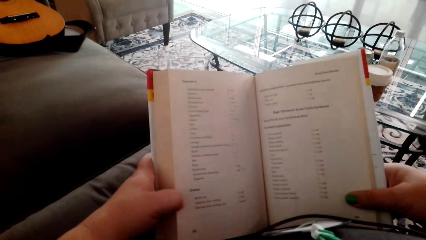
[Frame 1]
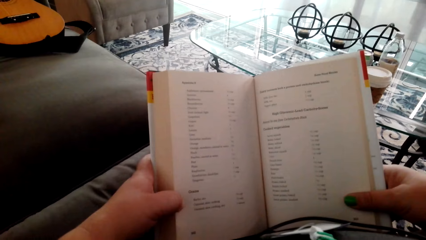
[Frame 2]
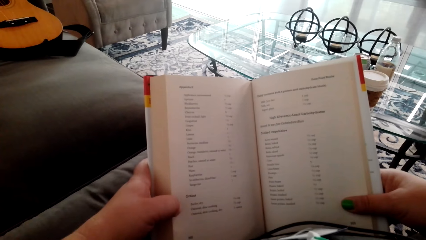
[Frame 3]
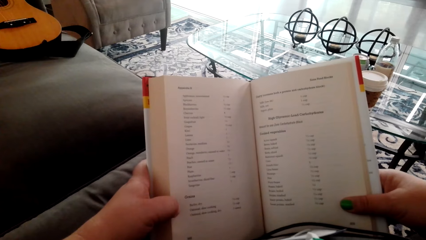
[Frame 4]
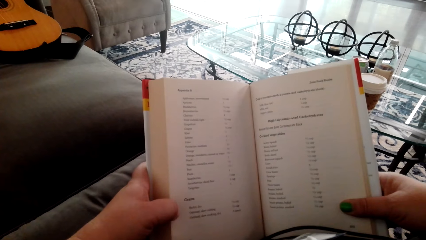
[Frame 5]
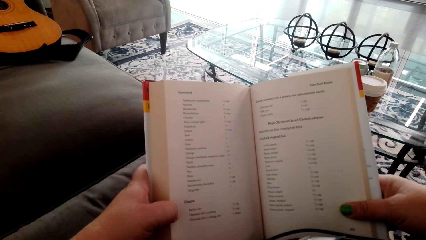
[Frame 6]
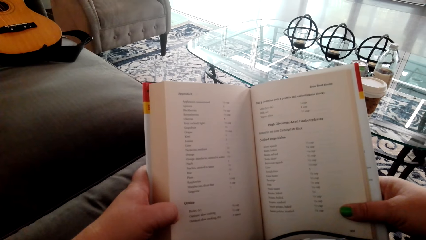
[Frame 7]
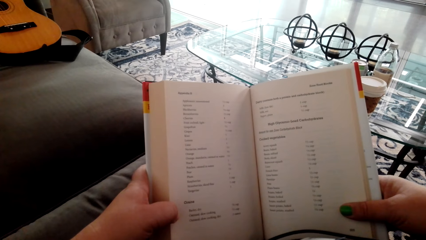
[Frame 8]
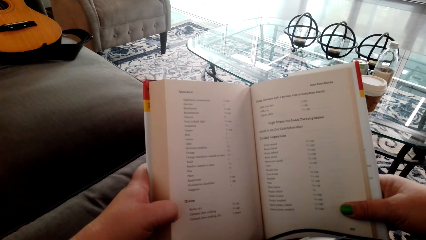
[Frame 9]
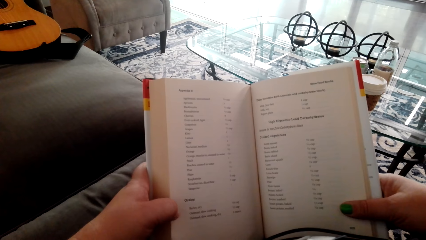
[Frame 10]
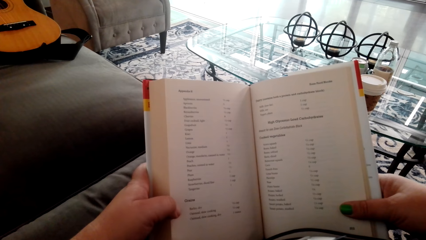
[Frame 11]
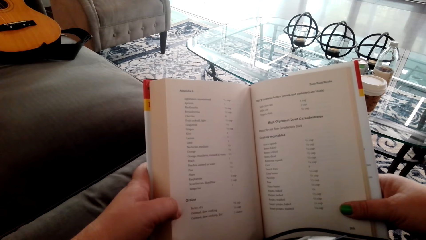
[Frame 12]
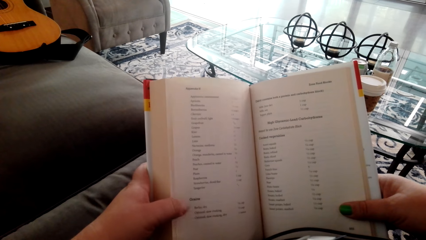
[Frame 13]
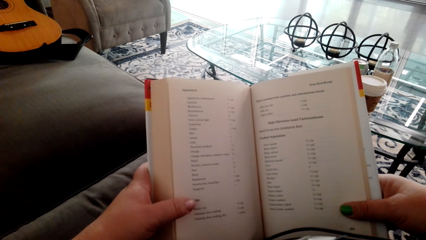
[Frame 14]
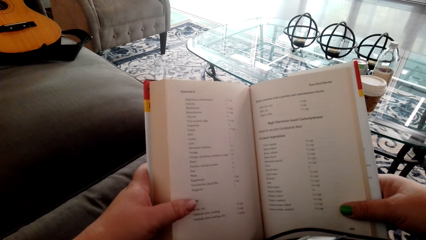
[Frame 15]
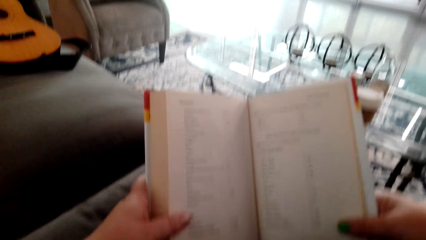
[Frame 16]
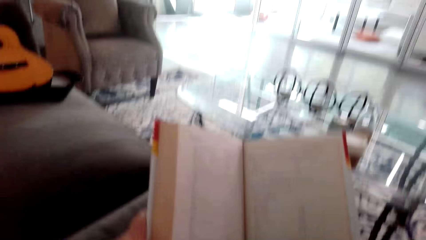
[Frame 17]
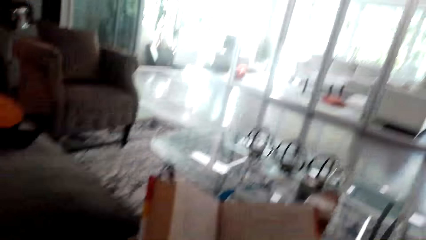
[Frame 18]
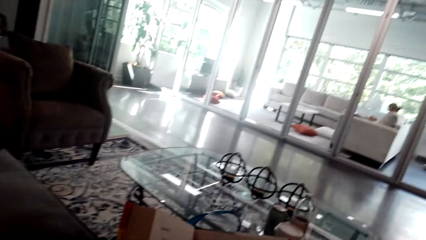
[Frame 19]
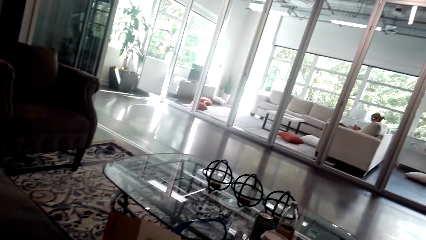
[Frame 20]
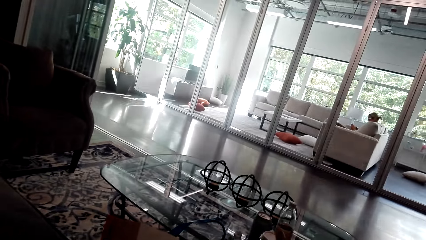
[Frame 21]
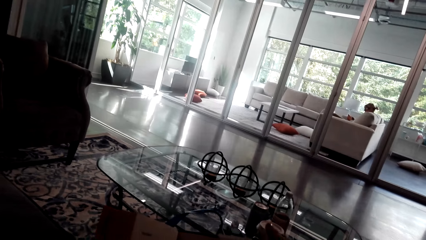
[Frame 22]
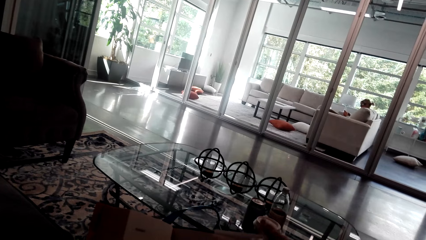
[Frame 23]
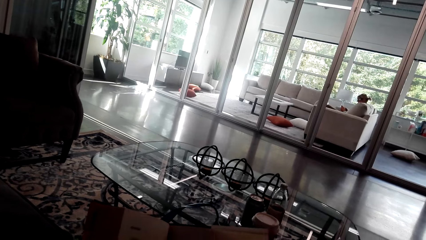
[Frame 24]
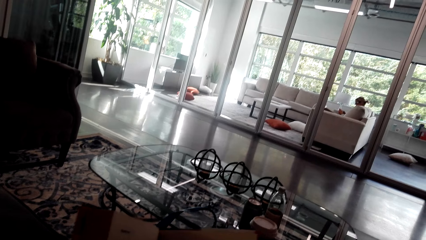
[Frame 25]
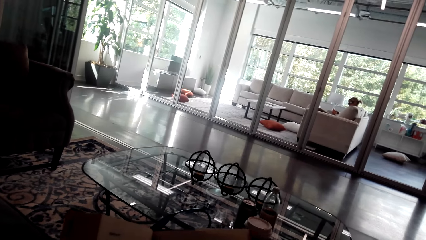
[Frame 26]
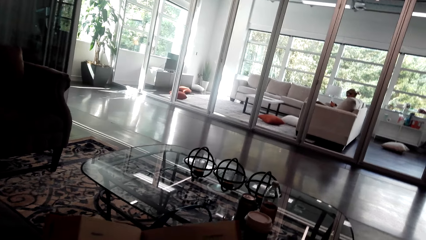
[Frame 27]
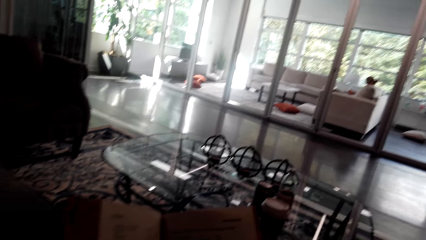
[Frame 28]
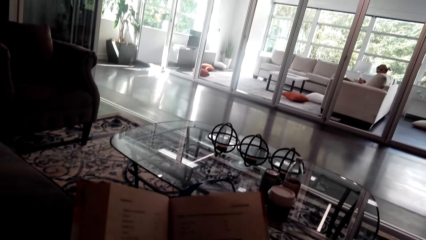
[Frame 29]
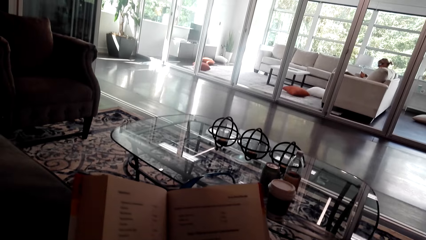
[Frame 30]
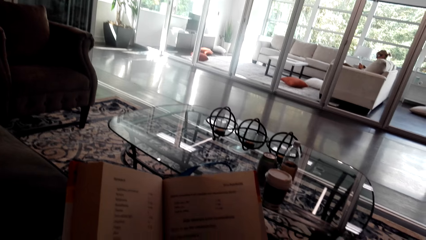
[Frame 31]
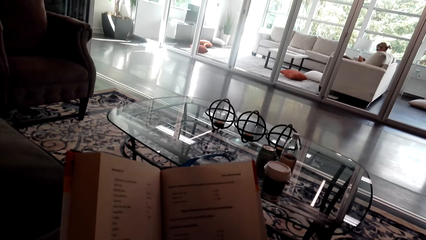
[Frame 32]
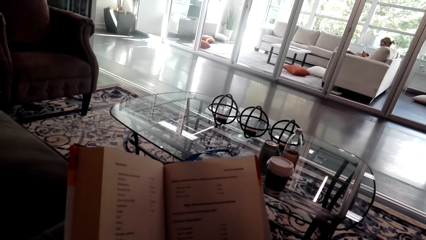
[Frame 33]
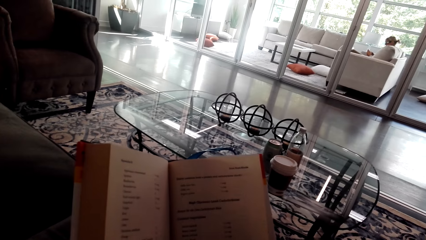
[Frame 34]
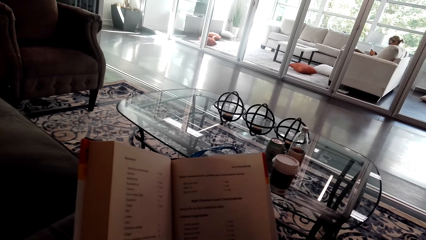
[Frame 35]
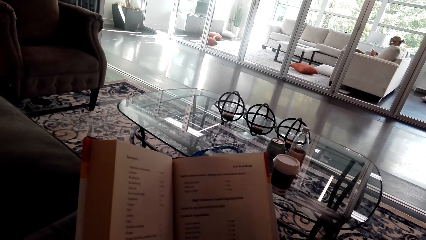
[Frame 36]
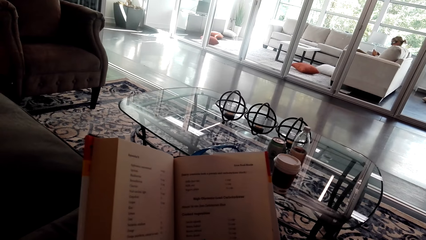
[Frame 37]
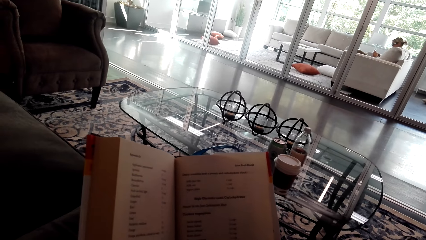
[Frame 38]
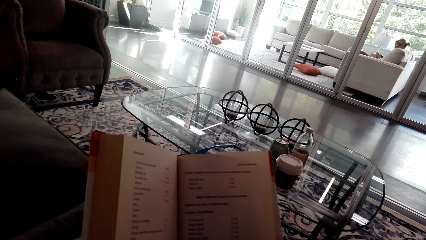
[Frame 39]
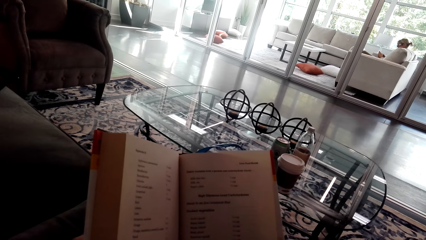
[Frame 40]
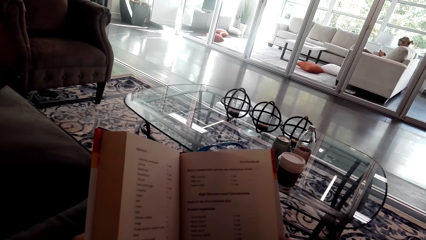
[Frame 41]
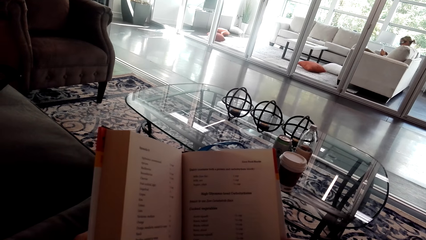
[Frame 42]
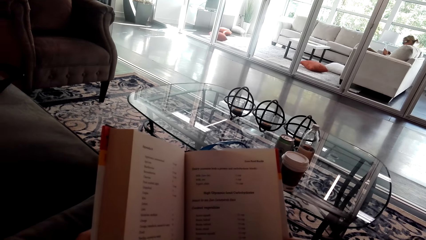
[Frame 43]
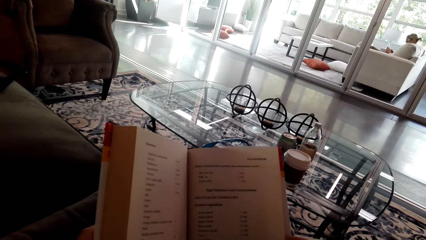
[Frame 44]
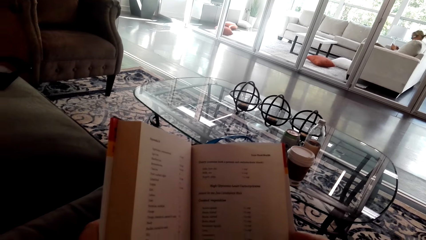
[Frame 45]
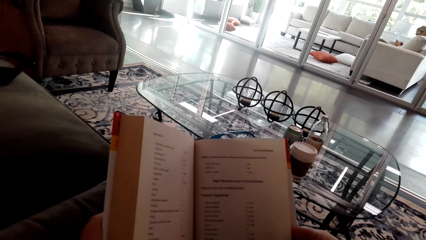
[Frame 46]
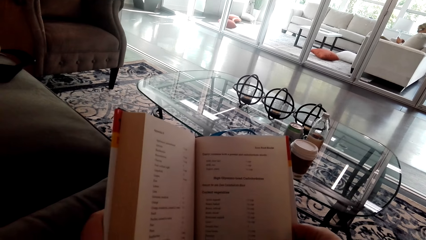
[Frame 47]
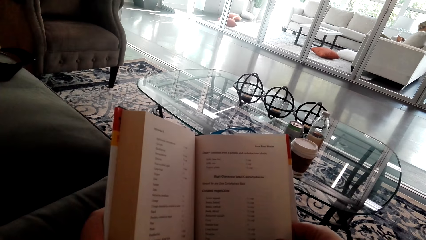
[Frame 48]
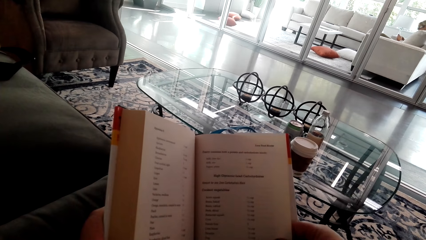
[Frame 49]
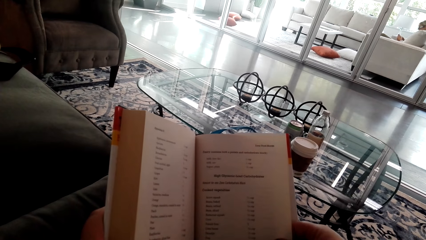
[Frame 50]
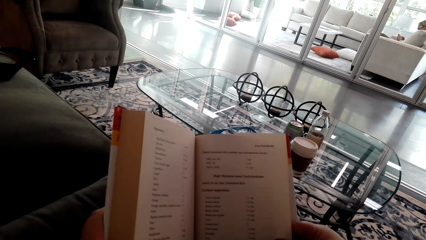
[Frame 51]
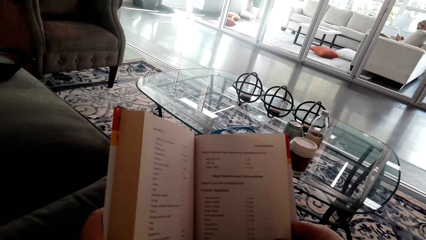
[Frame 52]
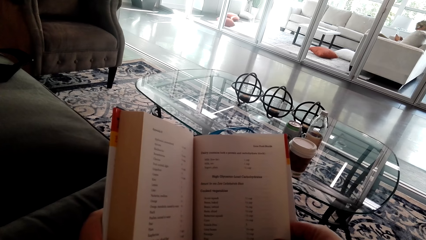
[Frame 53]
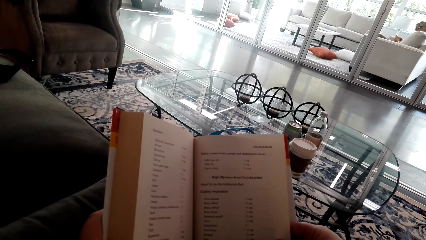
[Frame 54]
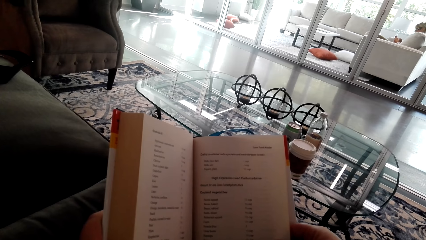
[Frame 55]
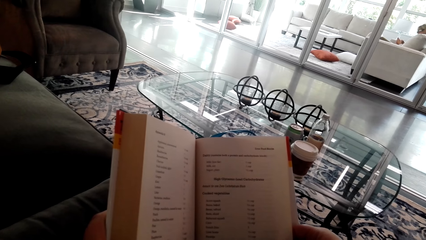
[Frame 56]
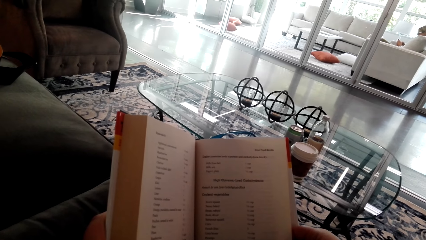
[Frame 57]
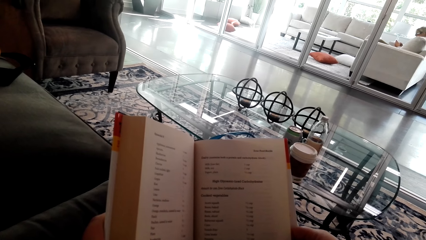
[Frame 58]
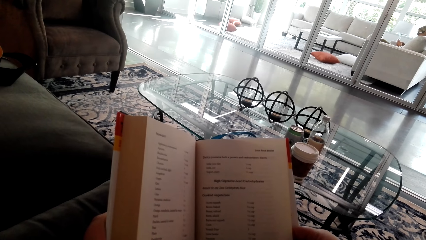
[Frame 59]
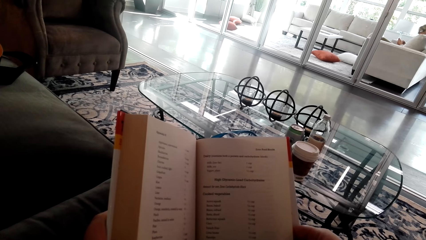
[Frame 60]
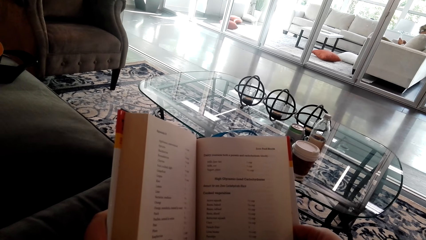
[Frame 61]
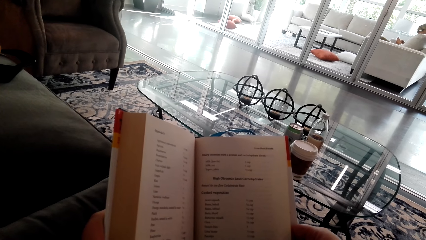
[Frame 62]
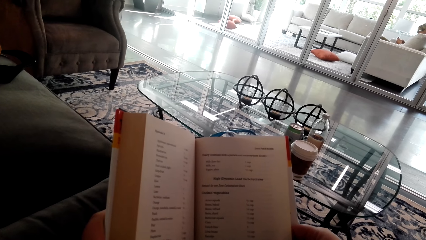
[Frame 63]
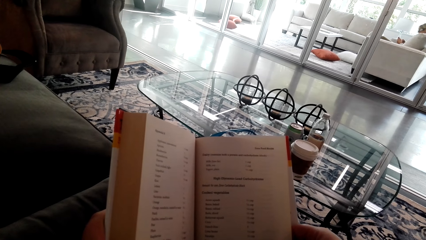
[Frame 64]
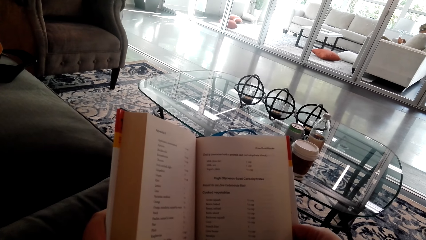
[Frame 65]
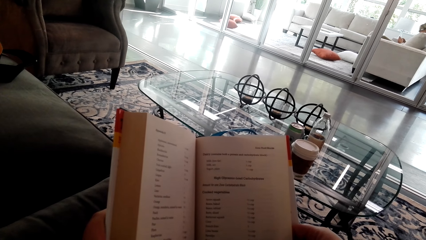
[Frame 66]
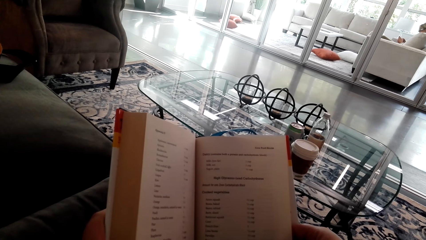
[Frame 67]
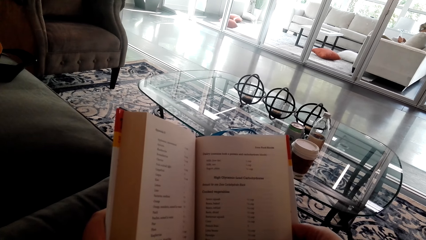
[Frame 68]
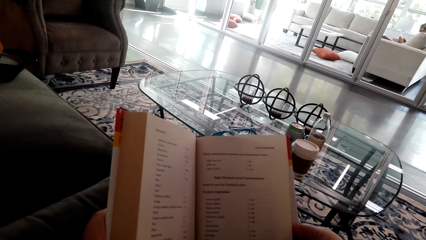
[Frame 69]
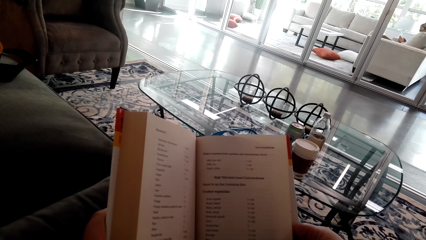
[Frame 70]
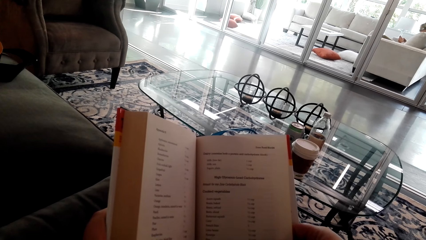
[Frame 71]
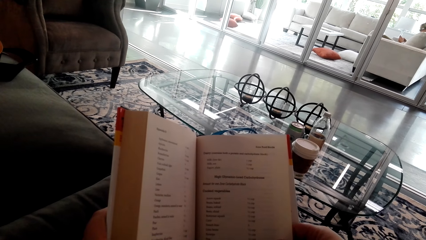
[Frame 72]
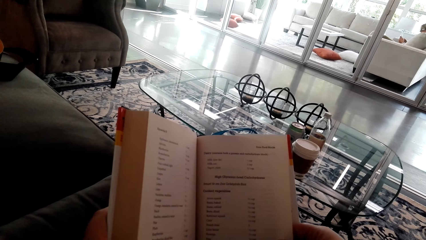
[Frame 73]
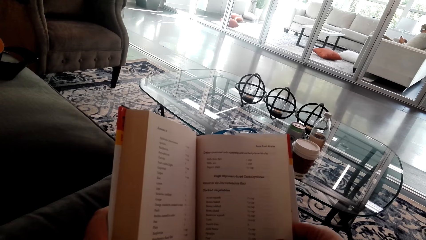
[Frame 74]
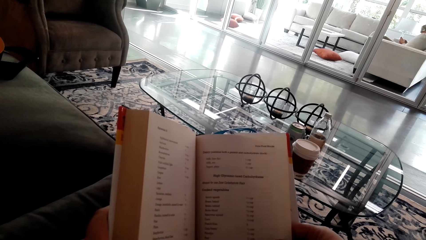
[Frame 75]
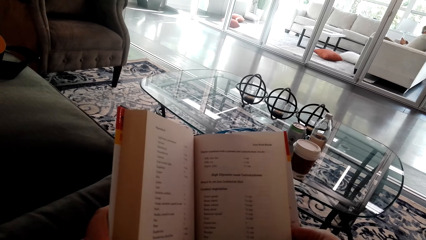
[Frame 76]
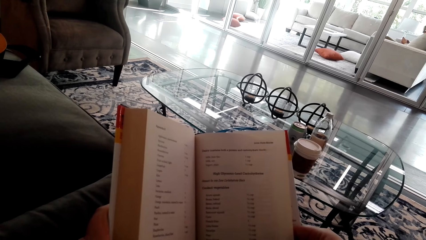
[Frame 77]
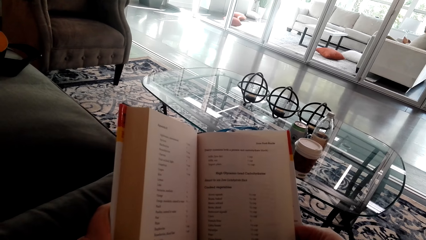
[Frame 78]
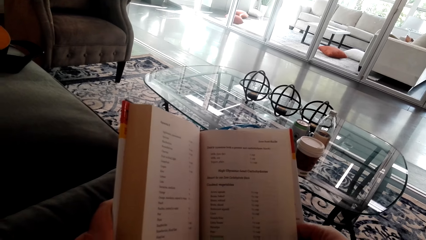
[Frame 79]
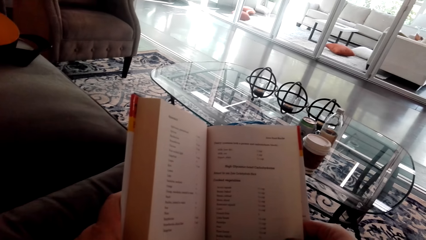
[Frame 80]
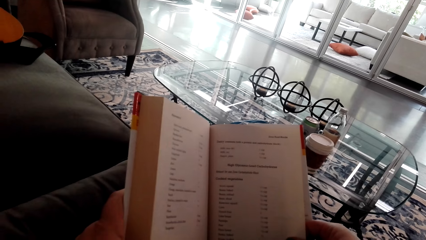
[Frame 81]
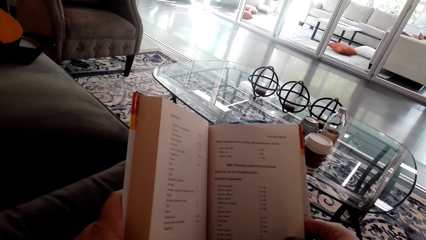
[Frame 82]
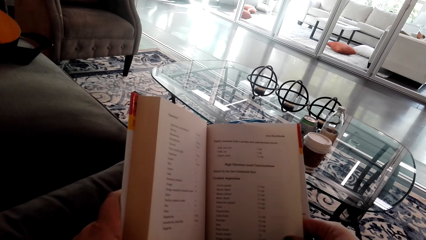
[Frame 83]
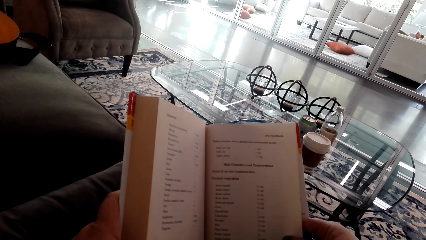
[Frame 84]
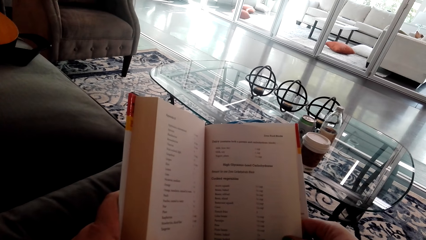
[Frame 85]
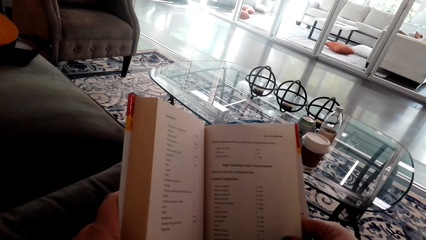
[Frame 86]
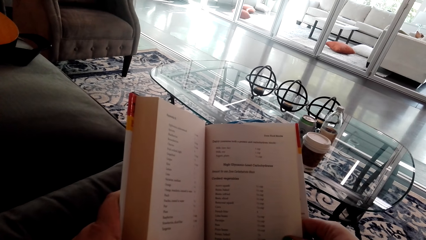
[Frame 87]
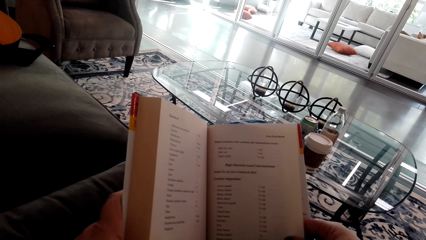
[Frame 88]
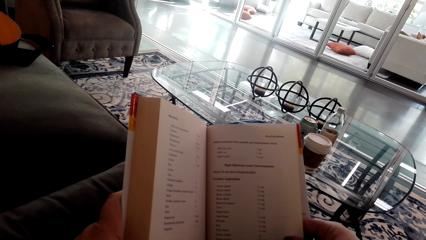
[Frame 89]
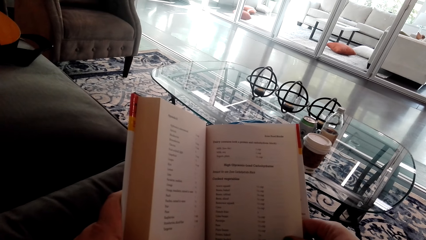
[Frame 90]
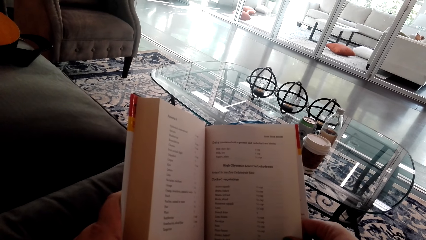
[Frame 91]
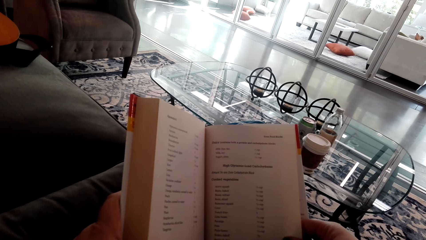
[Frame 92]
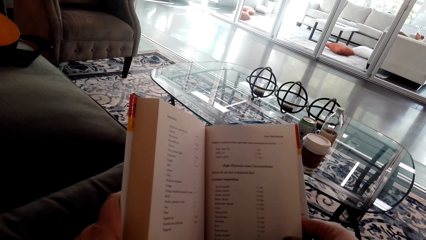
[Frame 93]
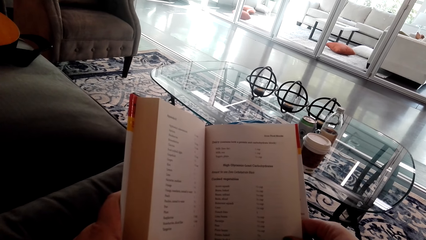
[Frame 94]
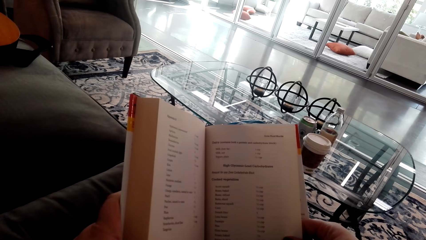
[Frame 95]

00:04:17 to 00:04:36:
The camera wearer turns the page over. They read on the book.
